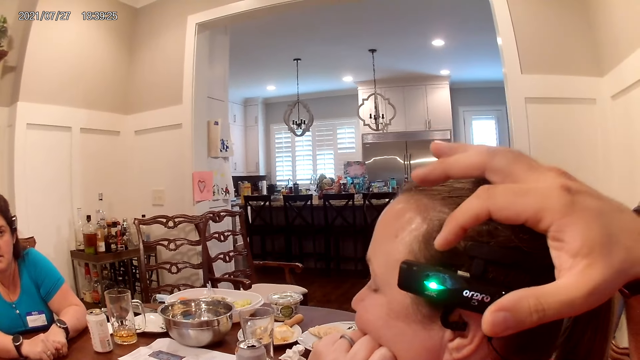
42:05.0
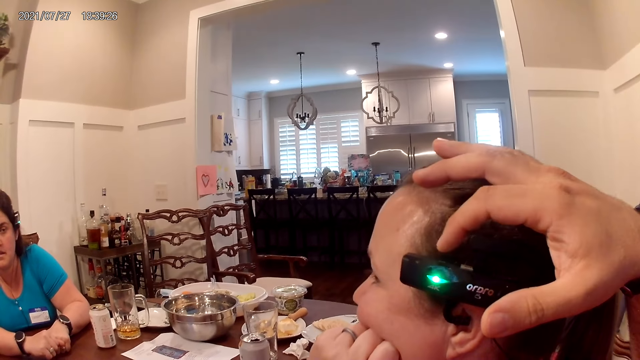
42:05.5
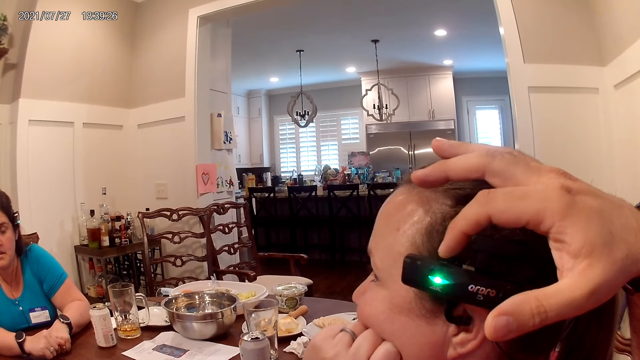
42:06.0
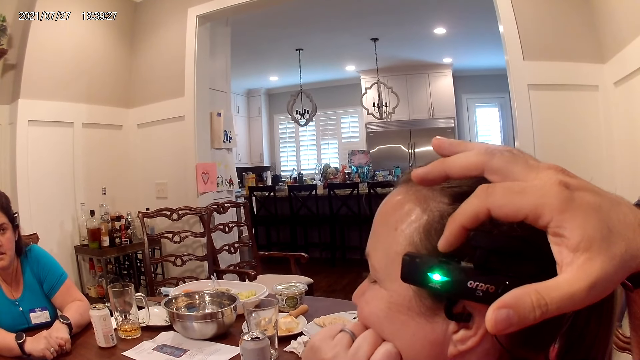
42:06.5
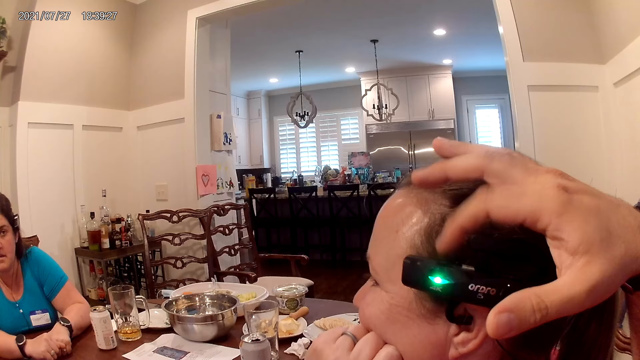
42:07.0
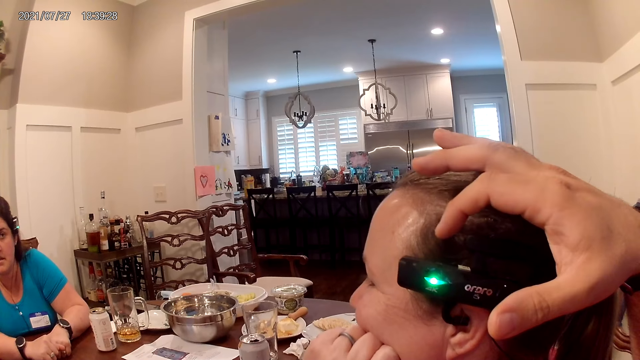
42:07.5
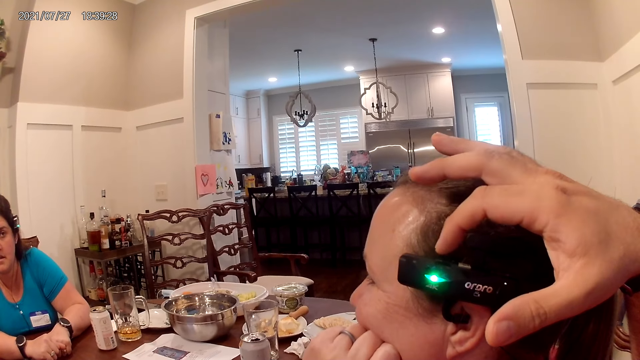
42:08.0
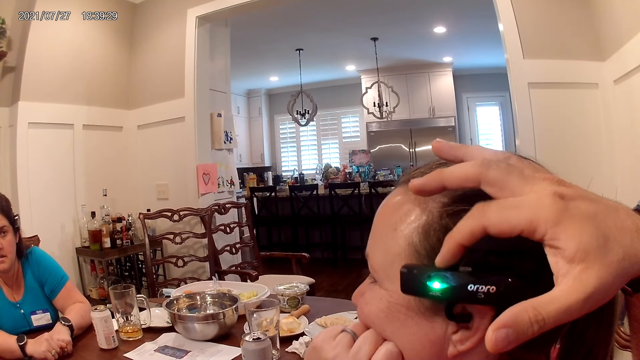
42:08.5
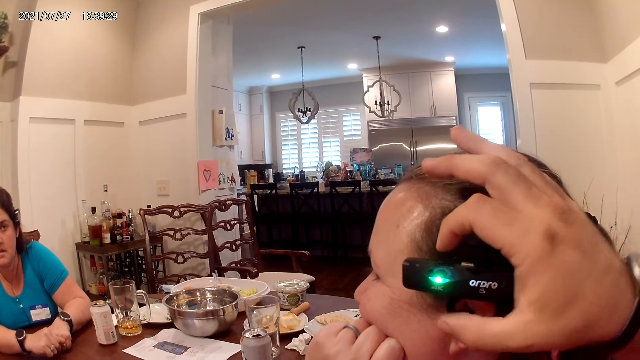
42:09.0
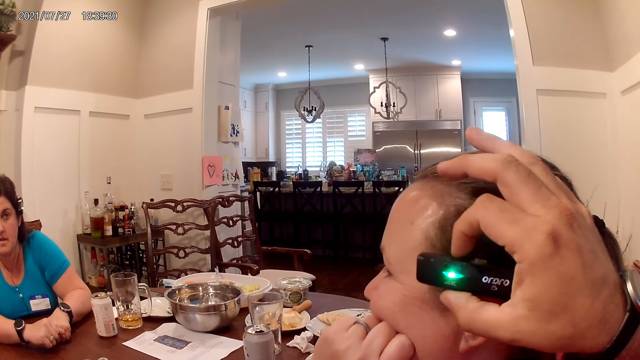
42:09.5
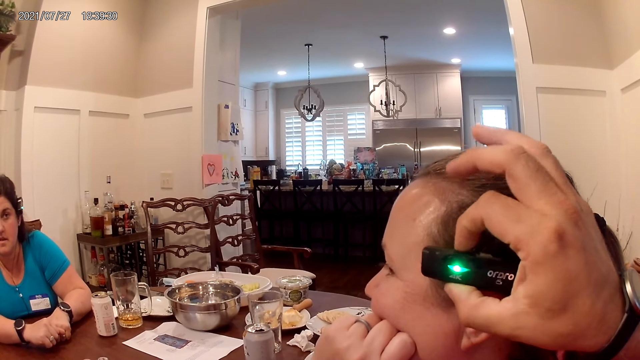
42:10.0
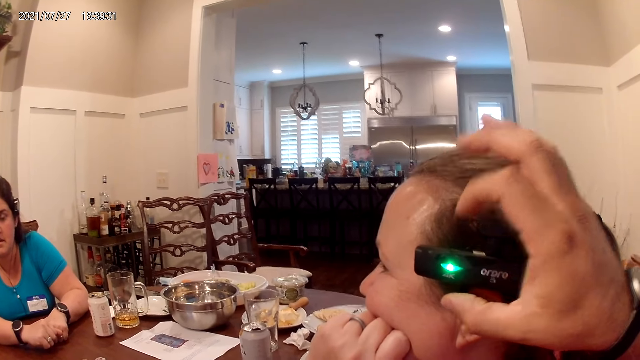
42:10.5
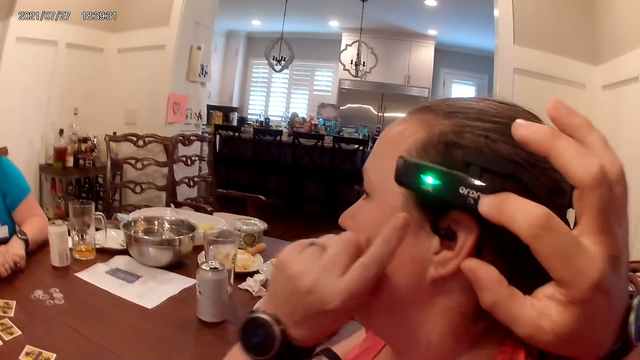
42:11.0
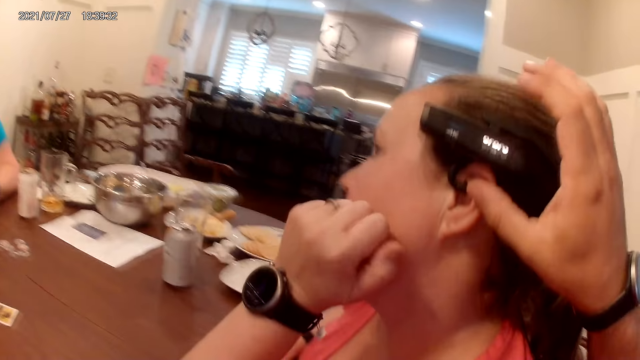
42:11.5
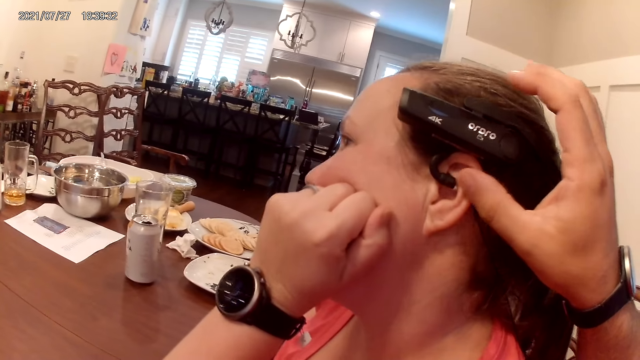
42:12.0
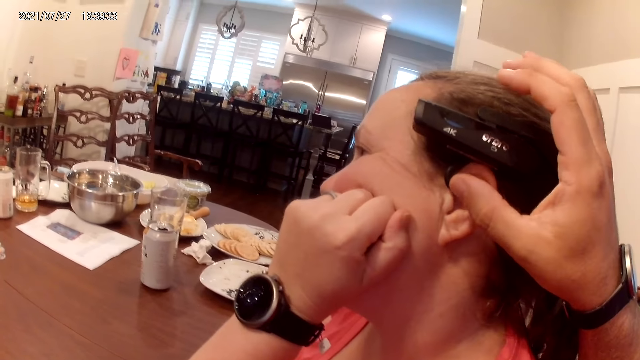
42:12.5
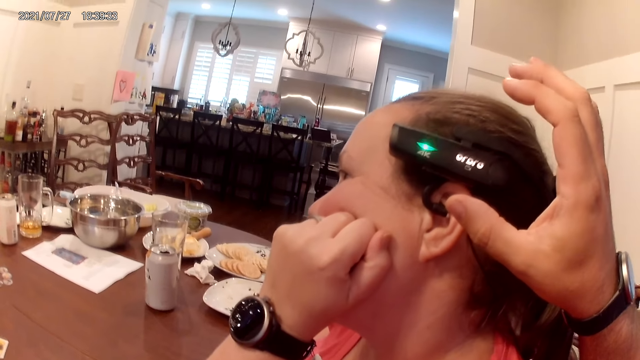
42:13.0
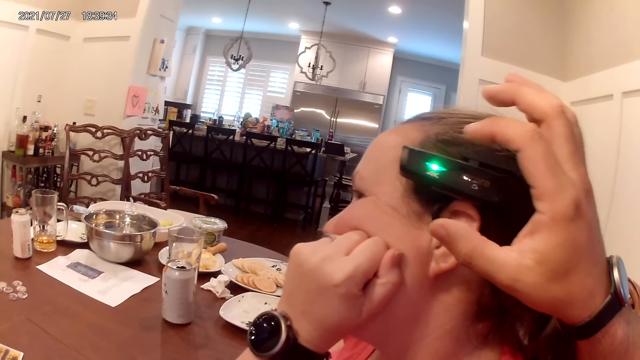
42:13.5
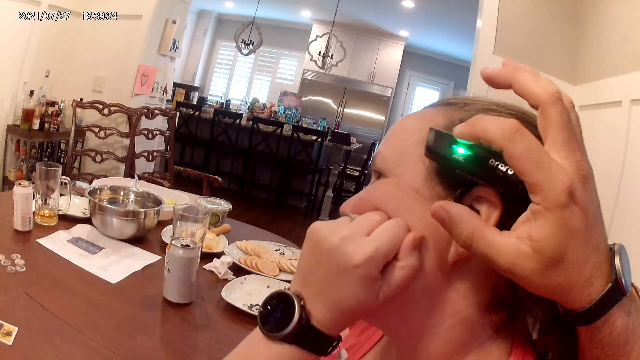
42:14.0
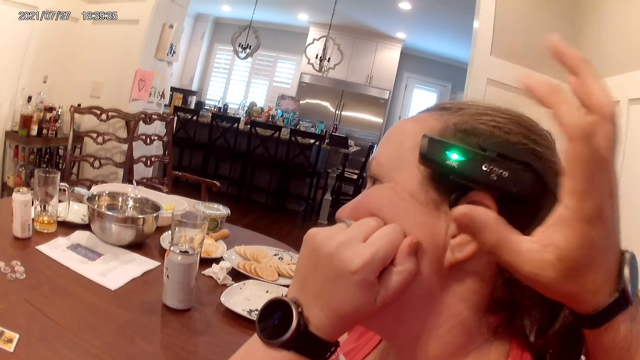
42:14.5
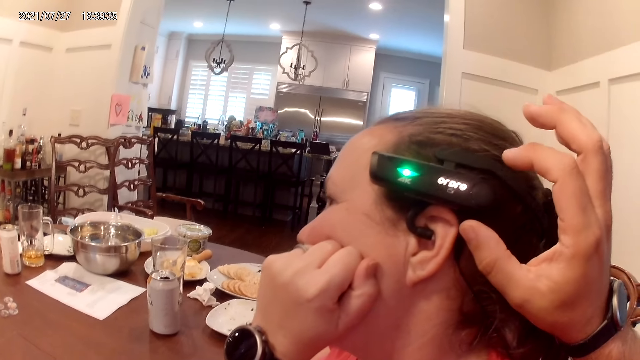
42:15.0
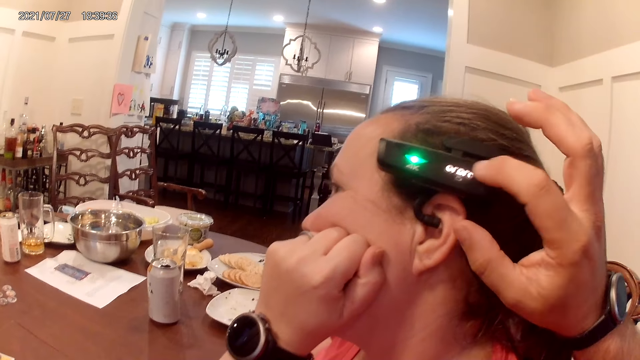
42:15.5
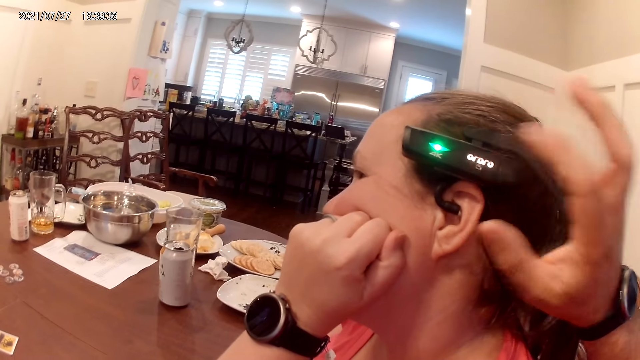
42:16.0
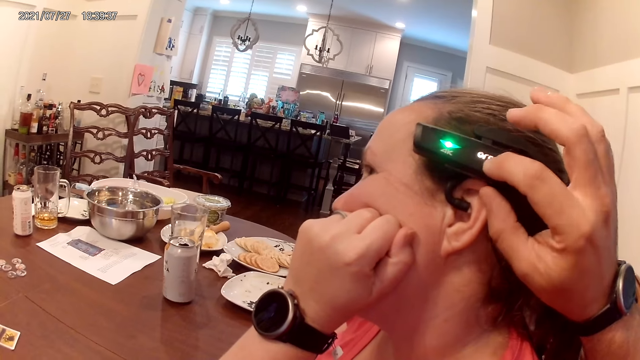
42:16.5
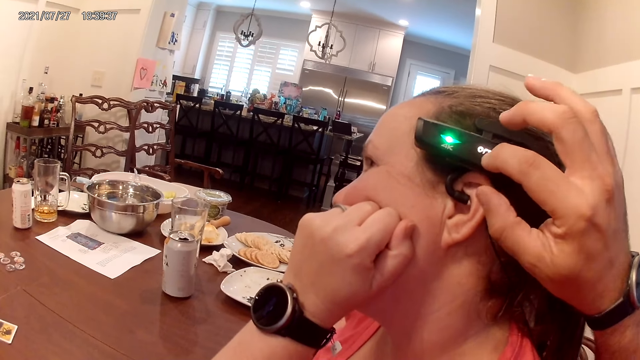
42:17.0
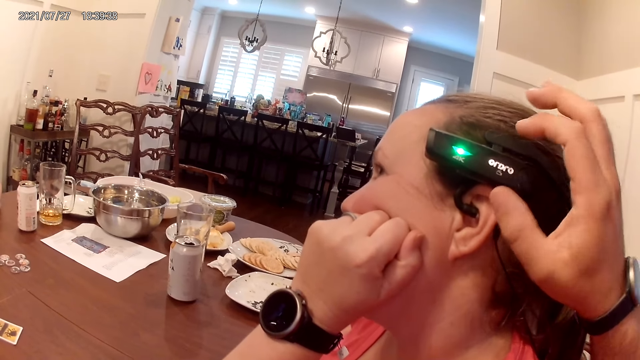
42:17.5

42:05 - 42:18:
The camera wearer presses a button on a camera around the woman's head with his right hand. He touches something of the woman. He presses the button on the camera around the woman's head with his right hand. He presses it again.

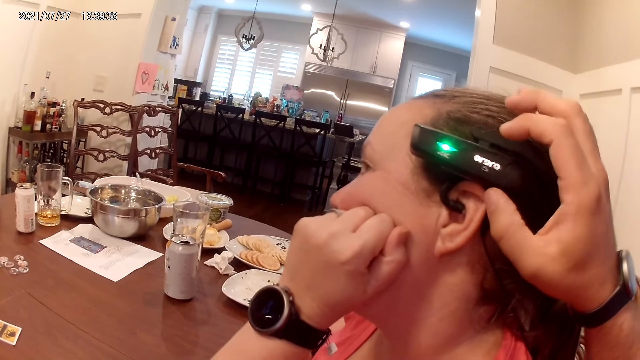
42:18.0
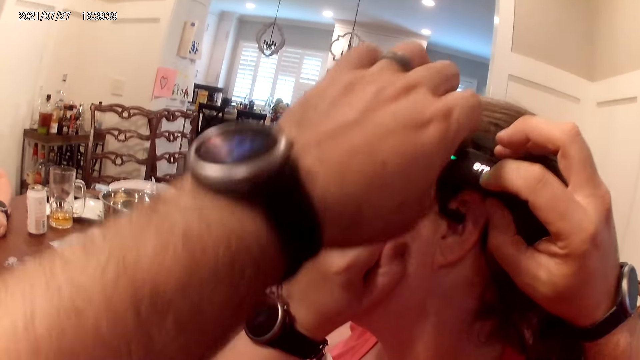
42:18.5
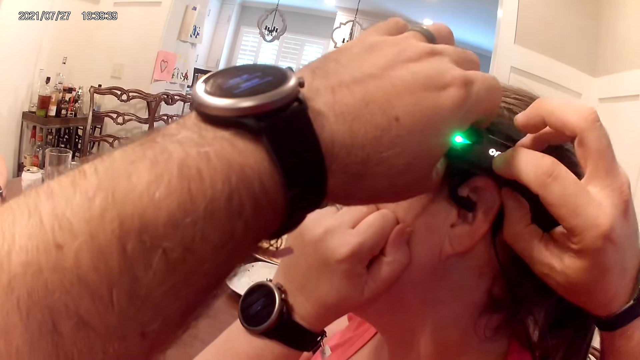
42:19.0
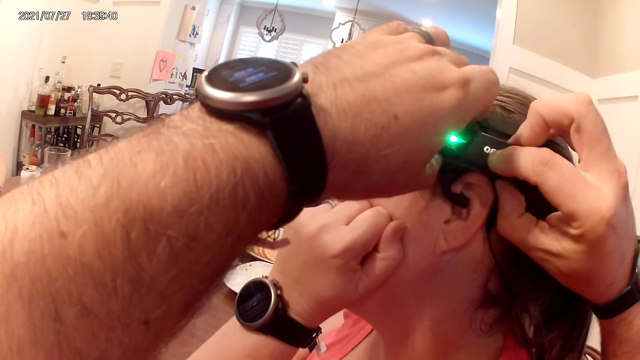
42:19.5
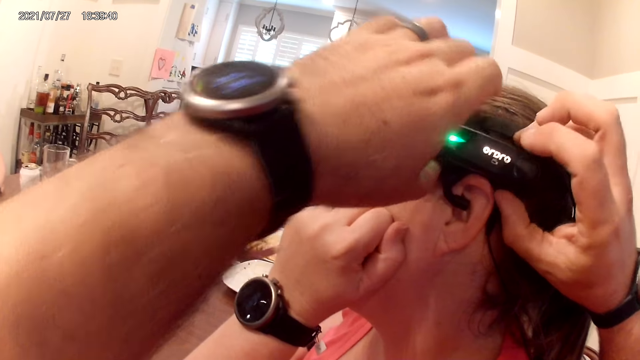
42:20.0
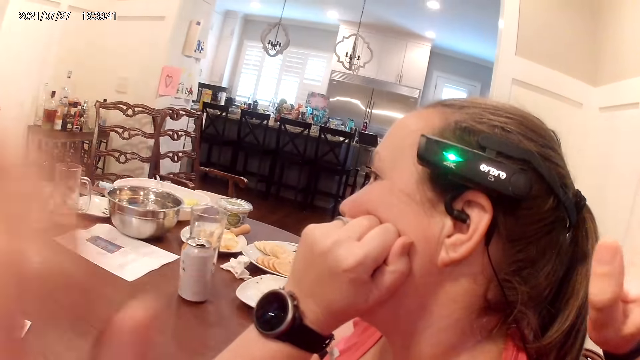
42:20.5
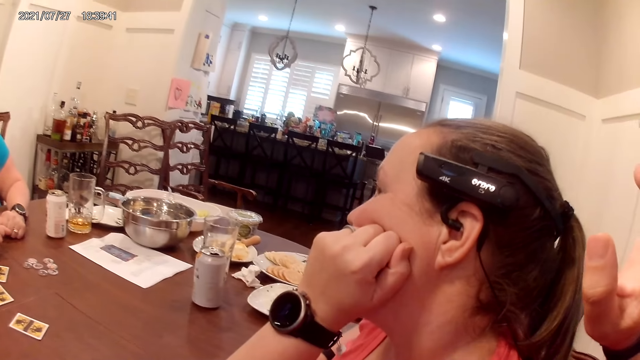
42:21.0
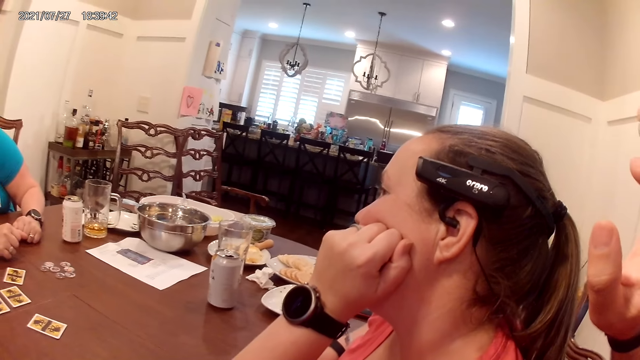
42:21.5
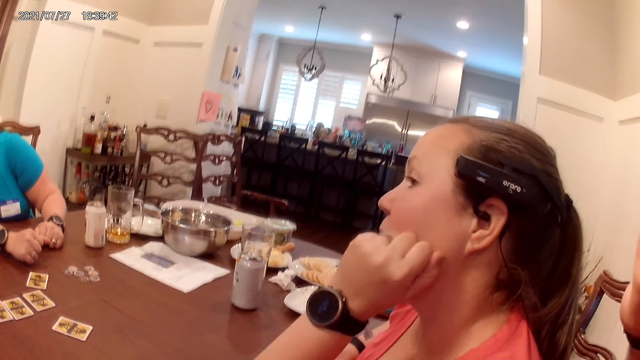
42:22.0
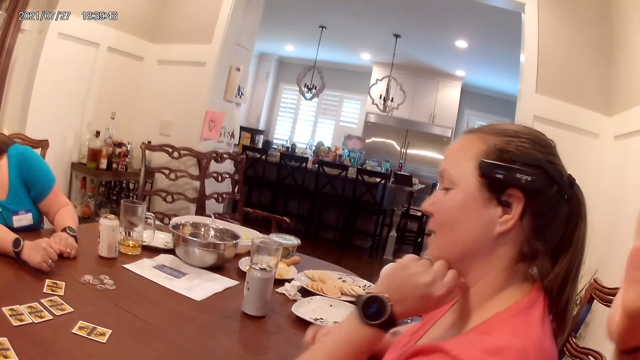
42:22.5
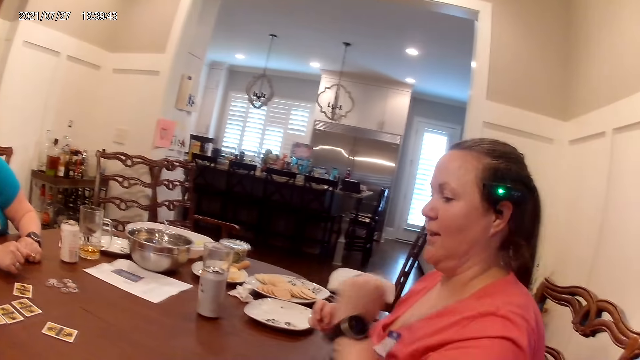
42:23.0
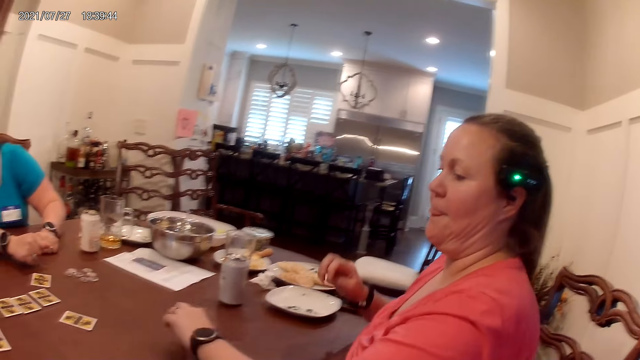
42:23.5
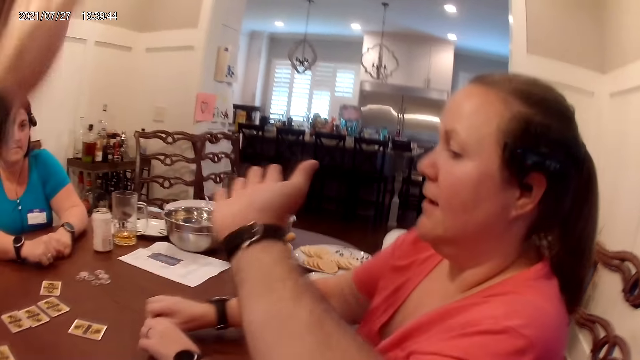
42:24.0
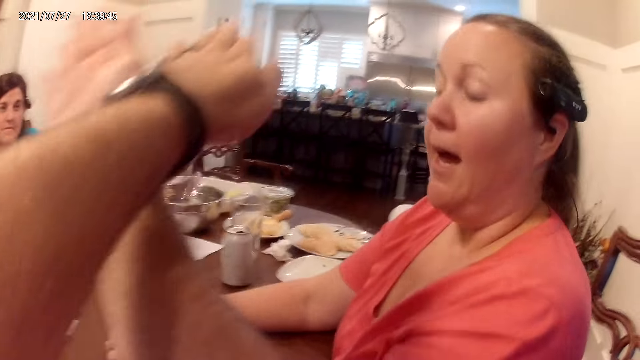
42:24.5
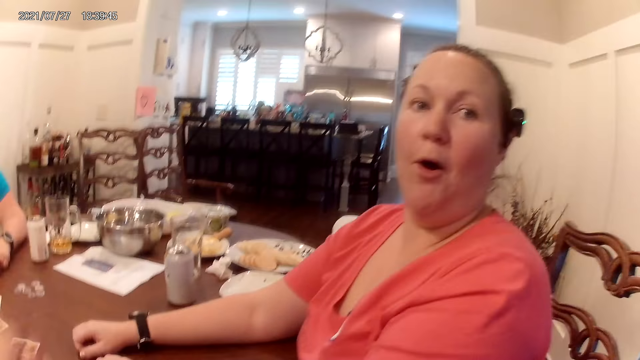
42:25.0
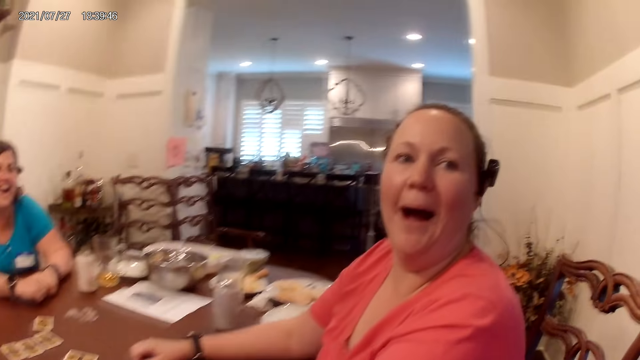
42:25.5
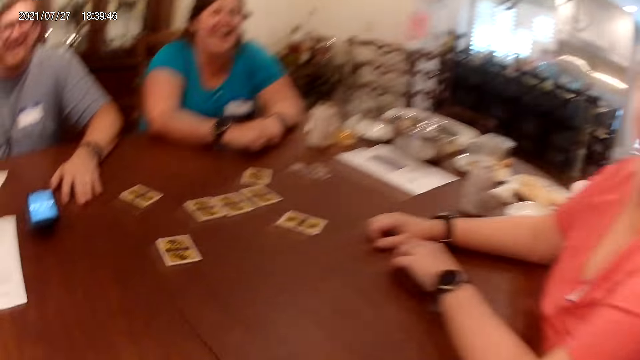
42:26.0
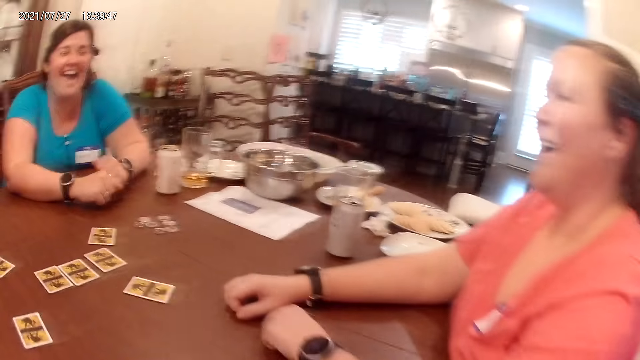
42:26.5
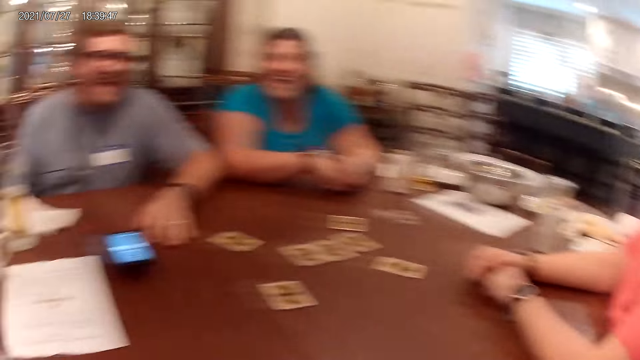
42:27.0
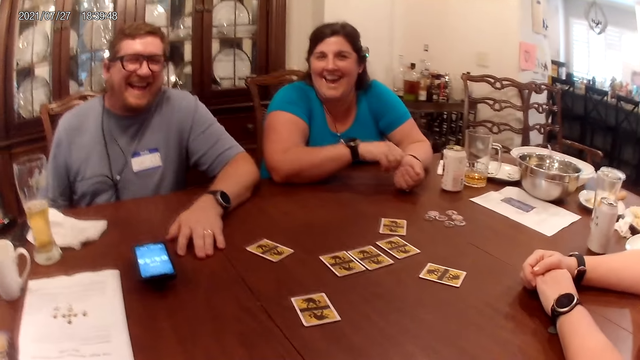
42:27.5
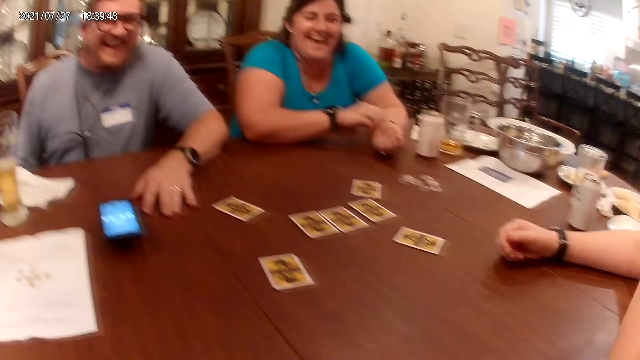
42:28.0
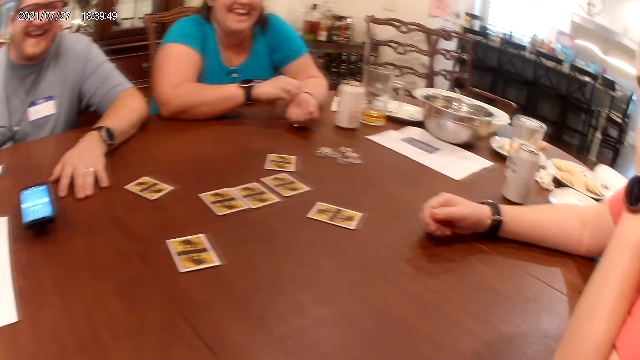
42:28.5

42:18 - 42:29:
The camera wearer holds the camera around the woman's head with both hands. He presses the button on the camera around the woman's head with his right hand. He claps his hands. He looks around.
